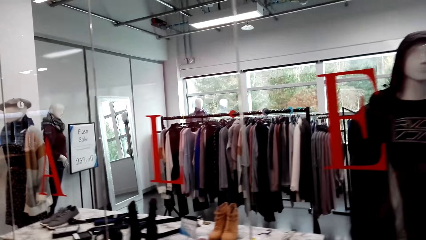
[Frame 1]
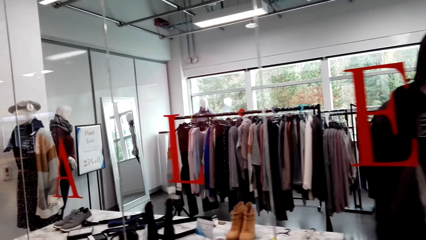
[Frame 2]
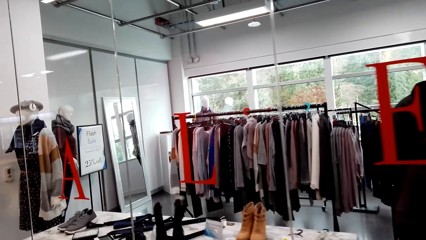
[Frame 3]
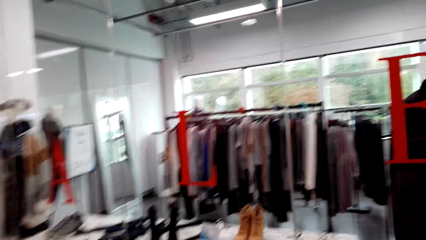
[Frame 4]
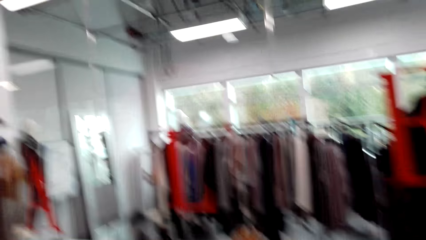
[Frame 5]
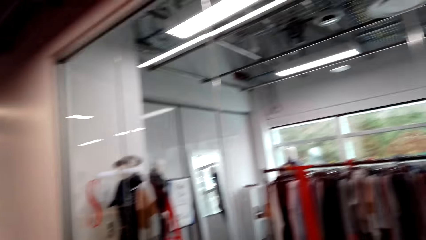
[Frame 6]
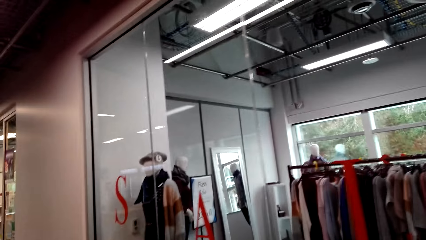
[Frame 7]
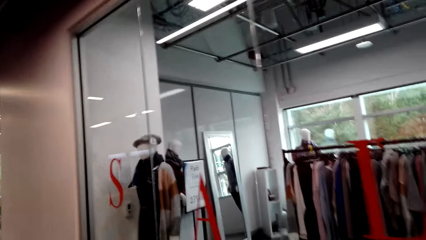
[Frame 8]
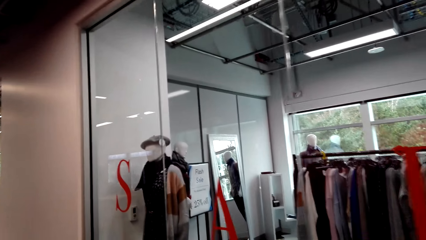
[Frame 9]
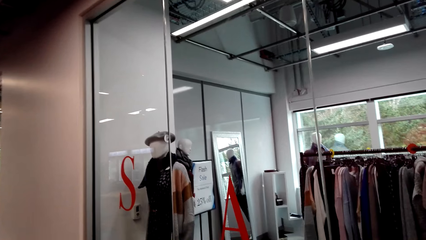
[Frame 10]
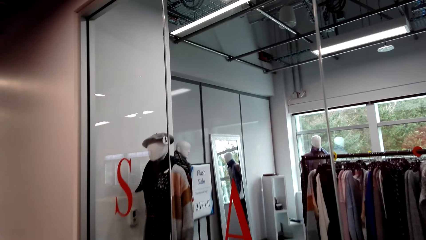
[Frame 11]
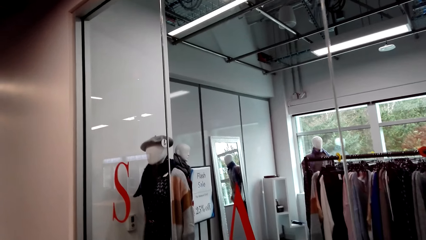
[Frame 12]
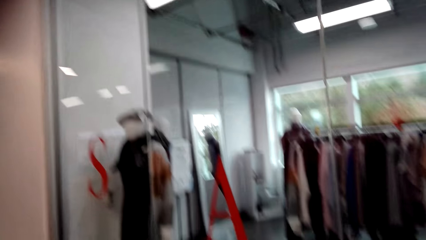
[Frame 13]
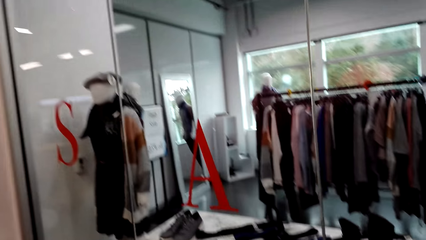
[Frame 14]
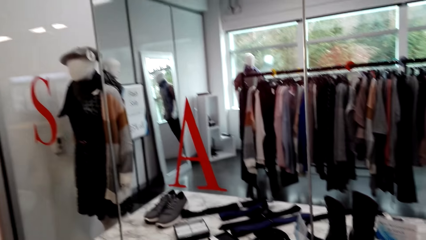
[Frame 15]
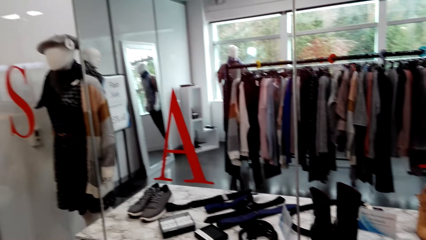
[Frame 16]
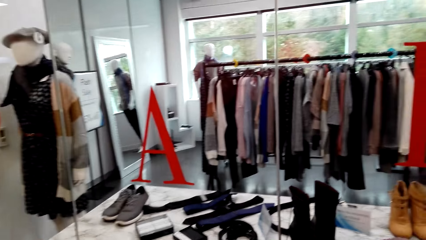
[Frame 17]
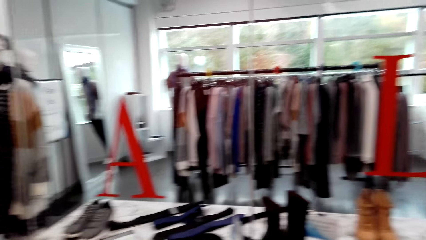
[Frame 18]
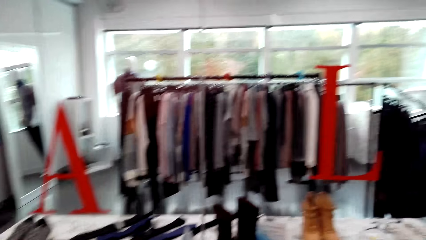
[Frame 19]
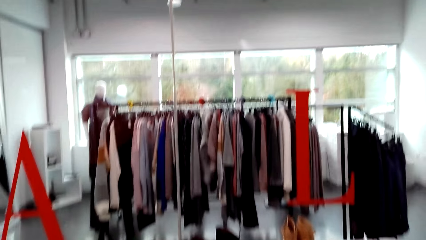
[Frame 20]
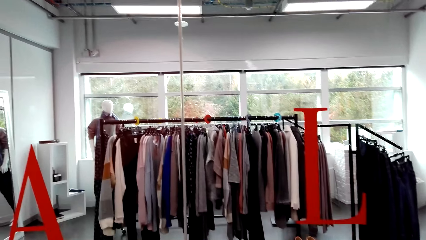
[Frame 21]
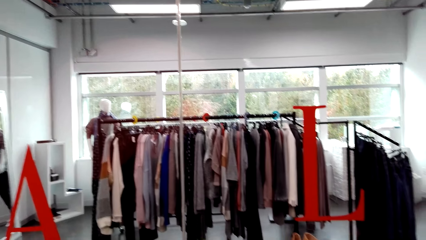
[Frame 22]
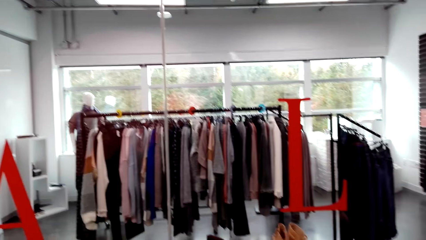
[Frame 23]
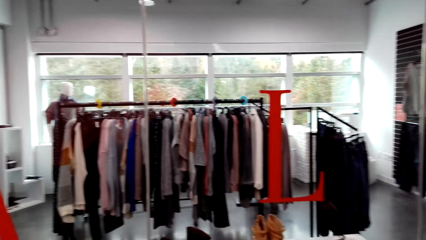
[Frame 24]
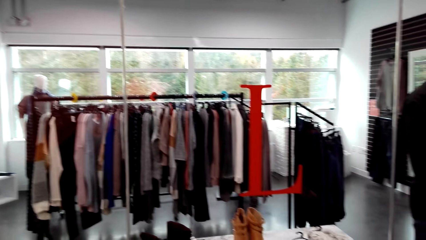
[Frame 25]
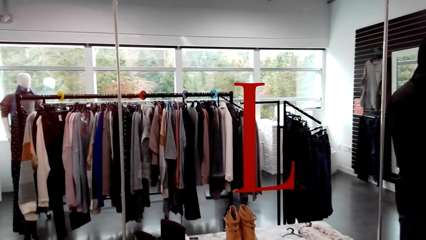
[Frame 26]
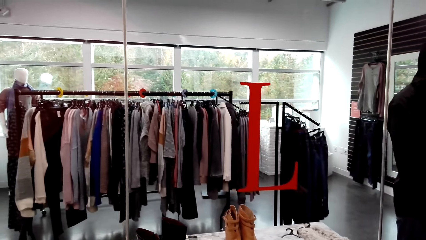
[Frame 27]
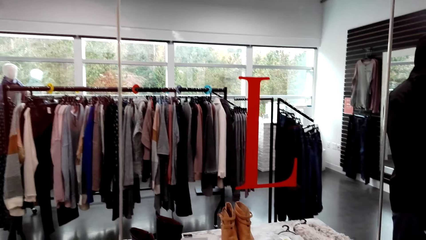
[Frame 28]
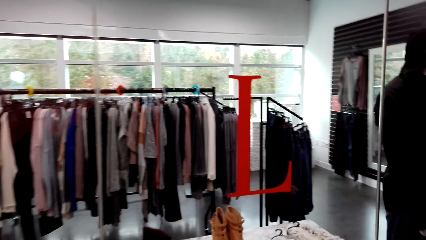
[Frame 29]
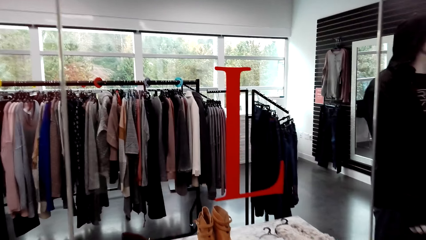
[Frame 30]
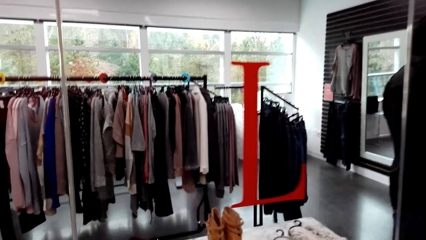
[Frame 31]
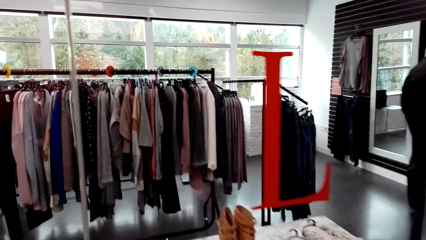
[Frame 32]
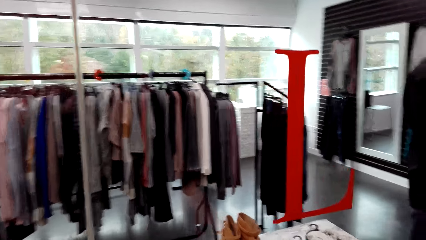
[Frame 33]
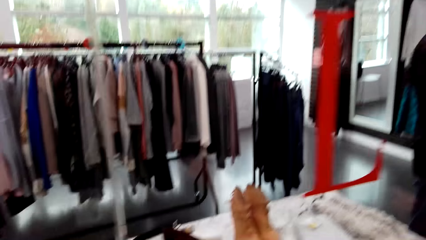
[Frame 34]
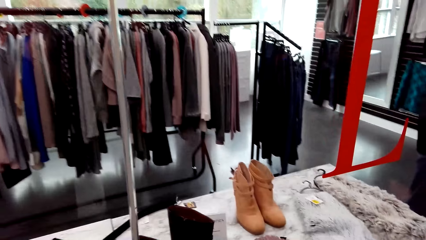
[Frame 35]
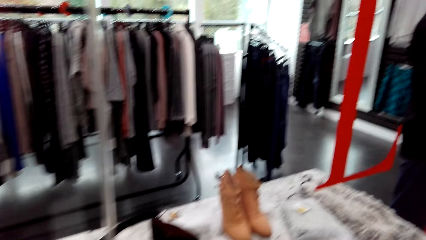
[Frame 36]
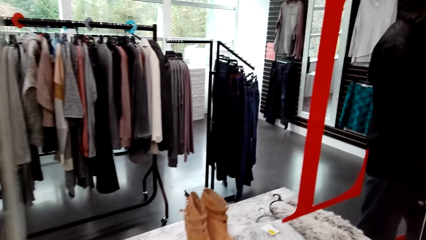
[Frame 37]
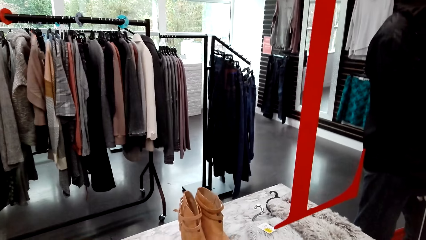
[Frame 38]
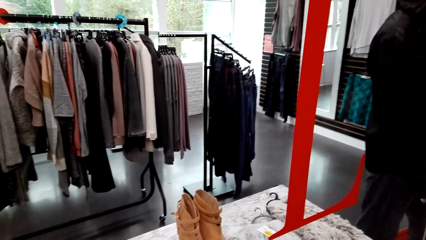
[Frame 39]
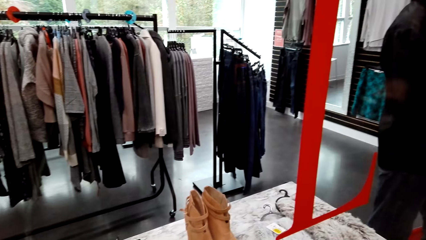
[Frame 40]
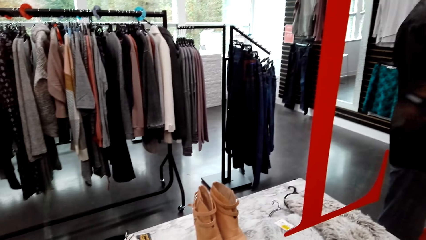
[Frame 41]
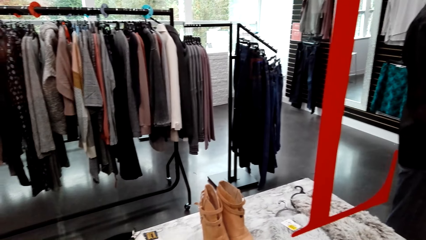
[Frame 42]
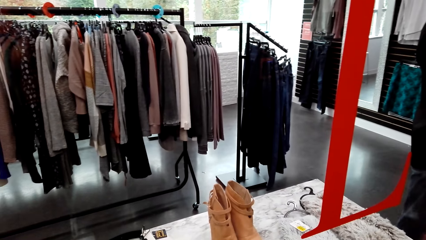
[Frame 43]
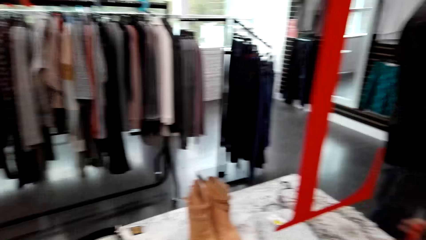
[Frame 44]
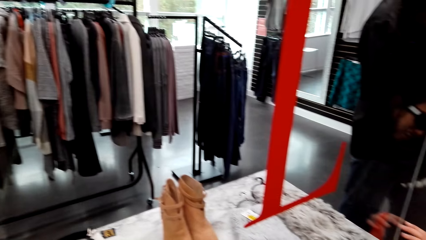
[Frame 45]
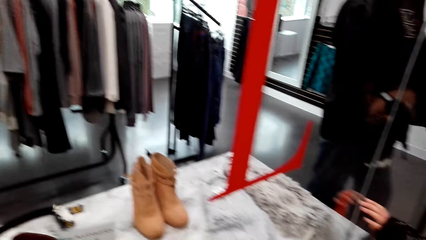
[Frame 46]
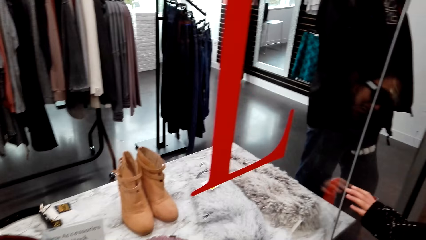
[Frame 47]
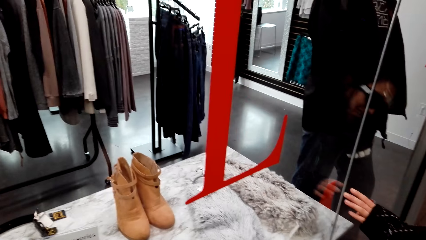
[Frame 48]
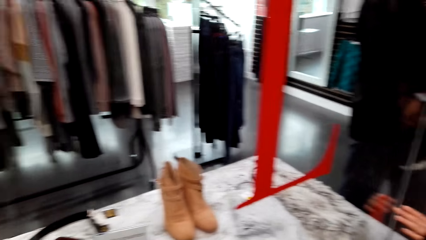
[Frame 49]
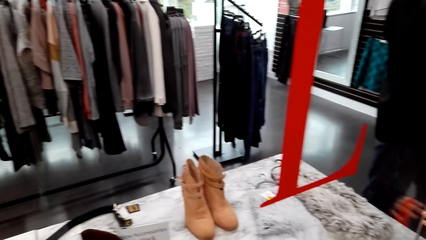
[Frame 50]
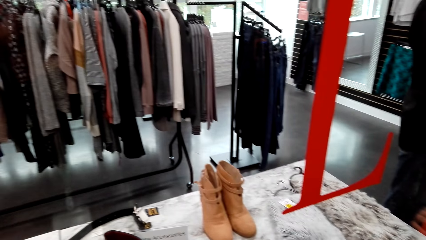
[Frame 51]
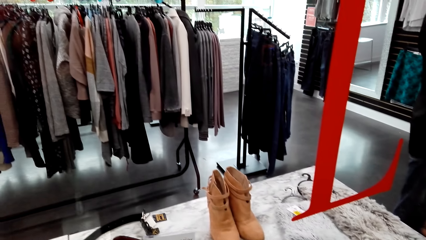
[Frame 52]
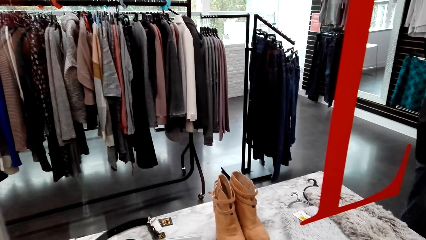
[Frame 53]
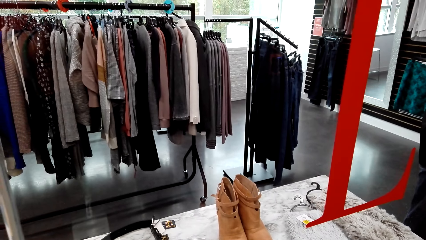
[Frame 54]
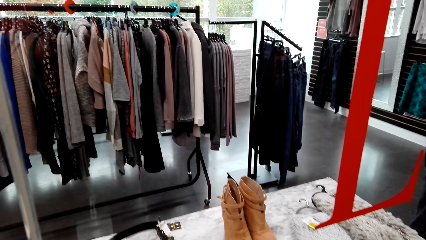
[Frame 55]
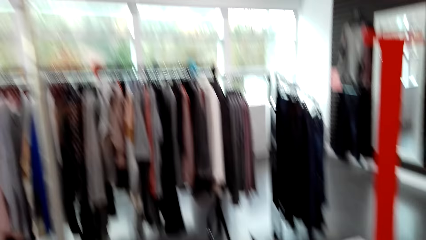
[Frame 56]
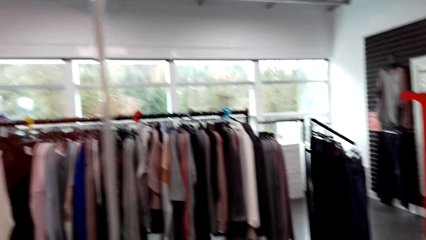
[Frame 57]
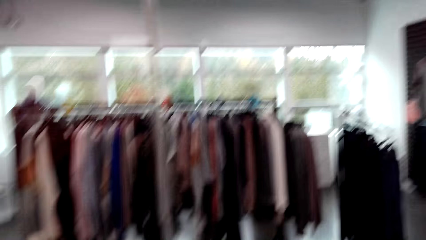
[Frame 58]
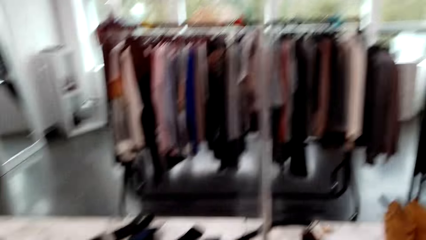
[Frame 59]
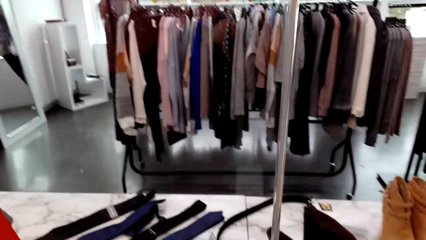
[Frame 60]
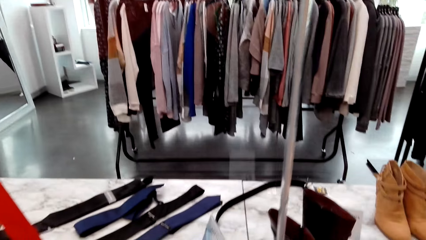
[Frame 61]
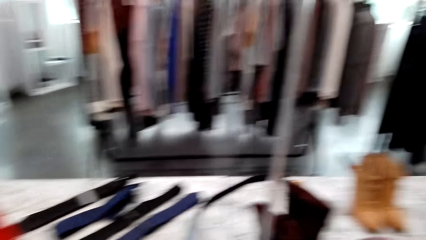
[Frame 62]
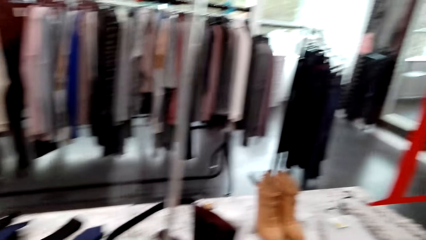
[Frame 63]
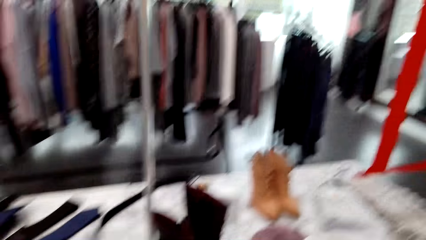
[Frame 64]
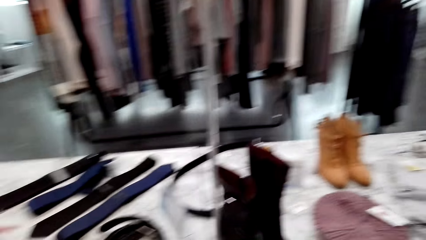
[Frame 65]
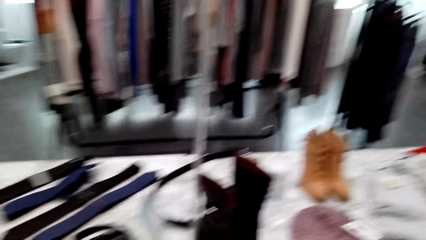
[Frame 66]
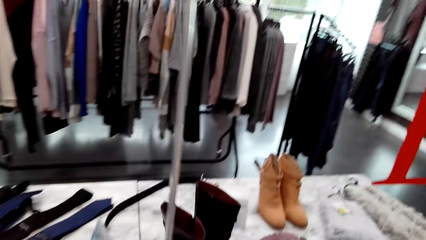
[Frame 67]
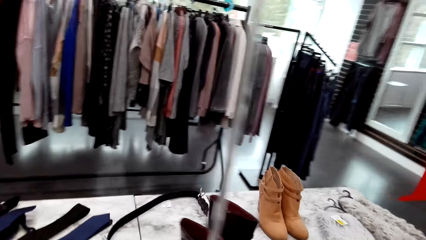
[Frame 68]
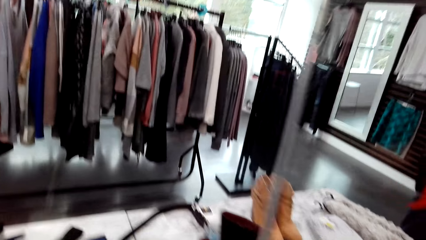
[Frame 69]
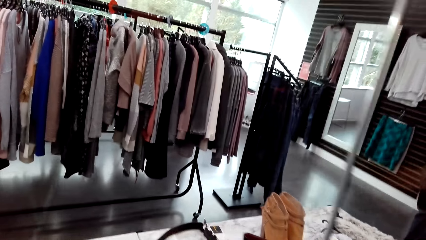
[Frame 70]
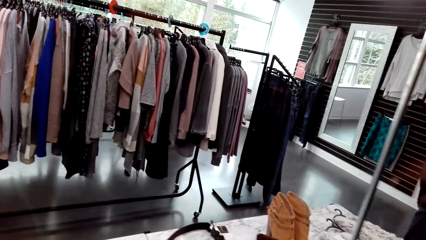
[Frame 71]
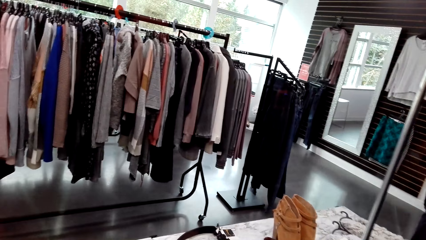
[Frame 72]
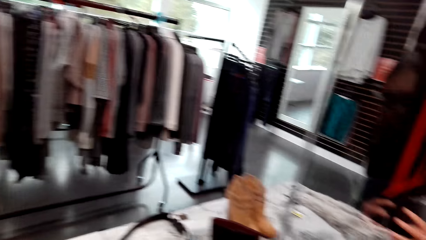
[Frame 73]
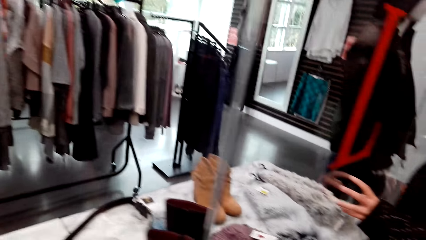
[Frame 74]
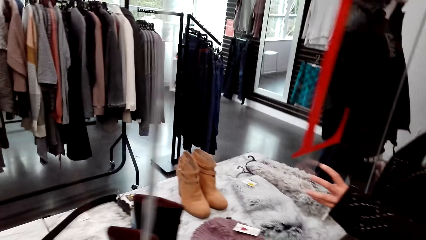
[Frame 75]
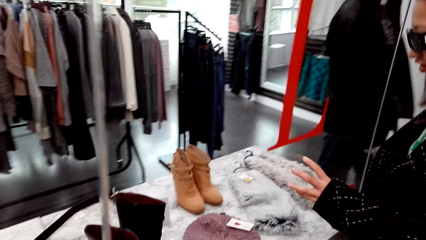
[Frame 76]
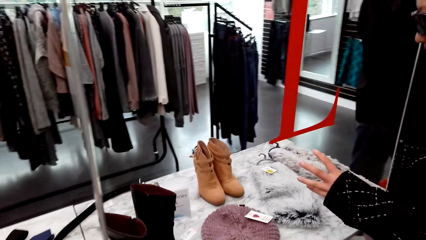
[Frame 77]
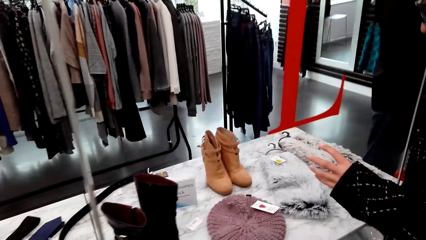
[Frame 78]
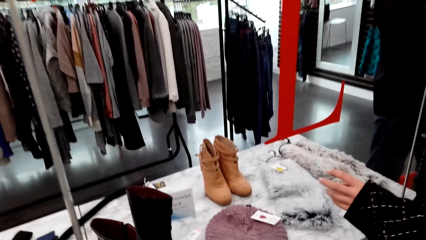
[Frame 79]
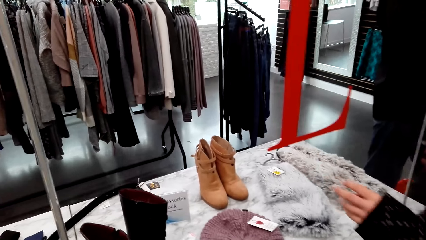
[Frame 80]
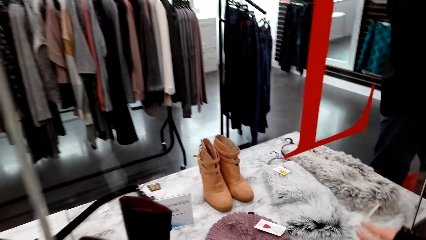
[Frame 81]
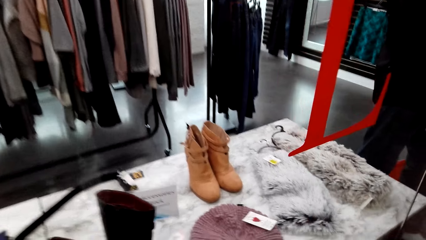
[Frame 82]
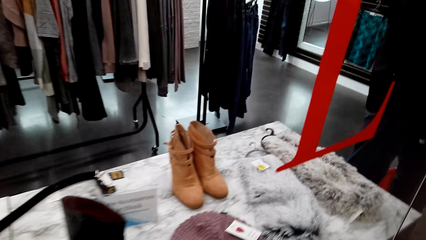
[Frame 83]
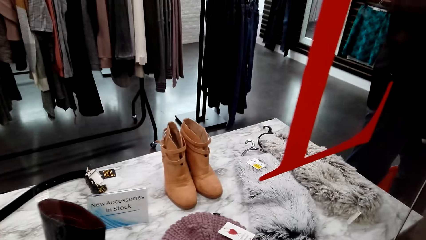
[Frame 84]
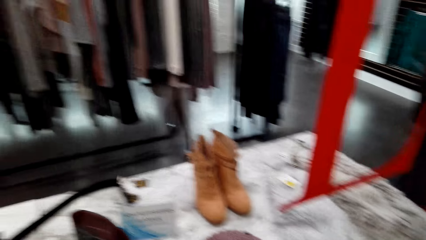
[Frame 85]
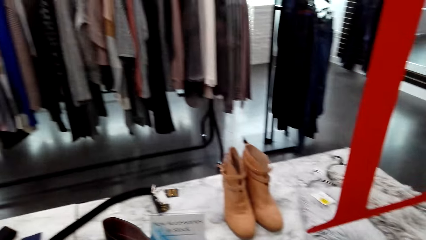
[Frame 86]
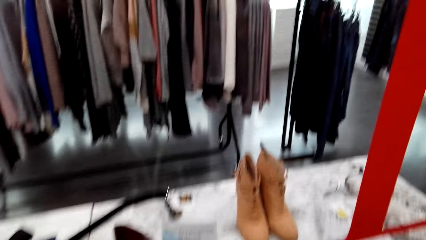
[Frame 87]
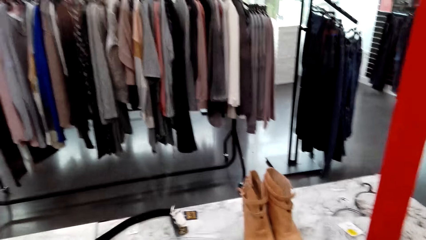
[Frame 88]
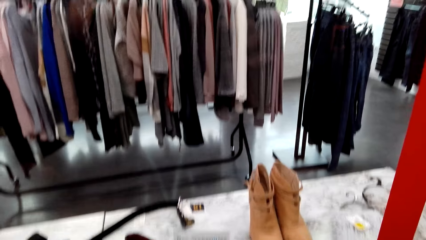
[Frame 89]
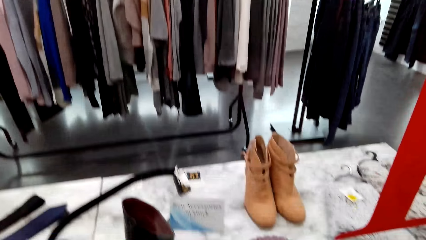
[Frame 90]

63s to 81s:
The camera wearer looks at the clothes store. They look around. A woman touches the glass.
